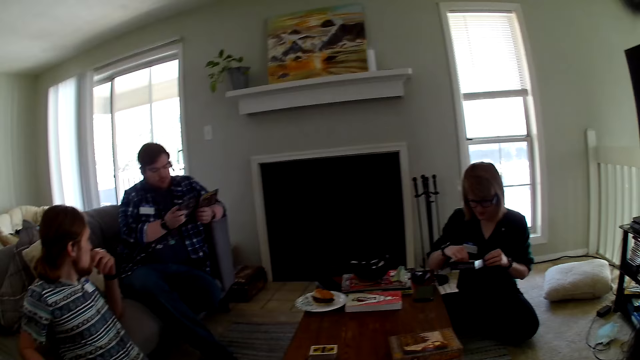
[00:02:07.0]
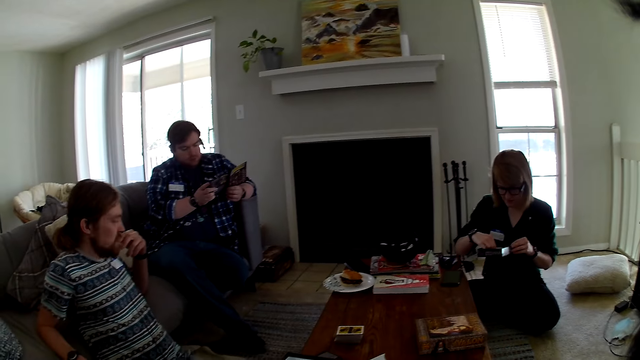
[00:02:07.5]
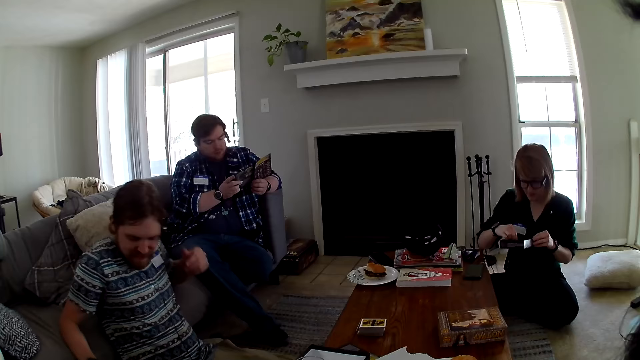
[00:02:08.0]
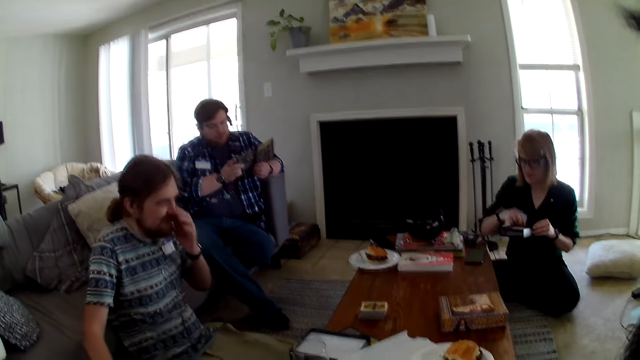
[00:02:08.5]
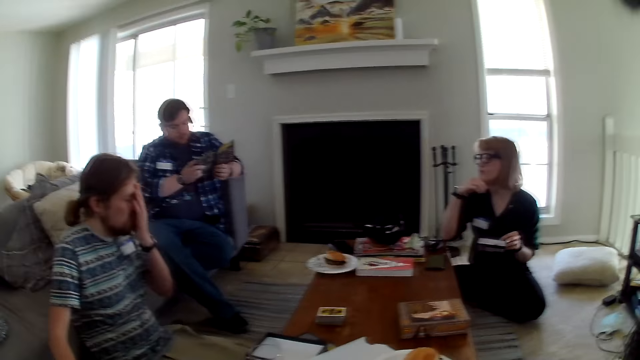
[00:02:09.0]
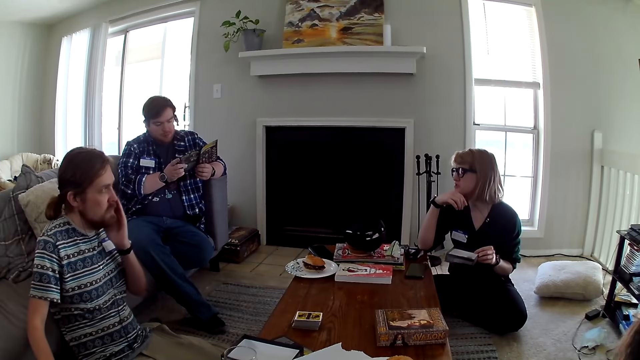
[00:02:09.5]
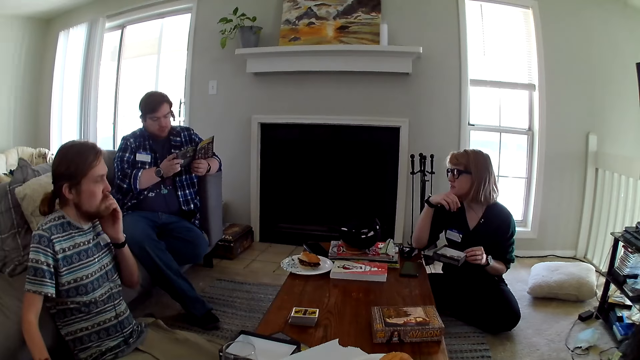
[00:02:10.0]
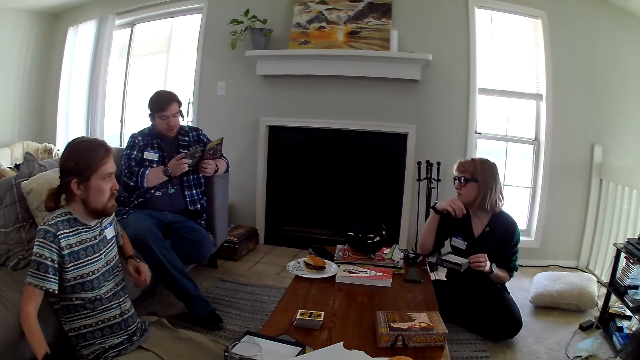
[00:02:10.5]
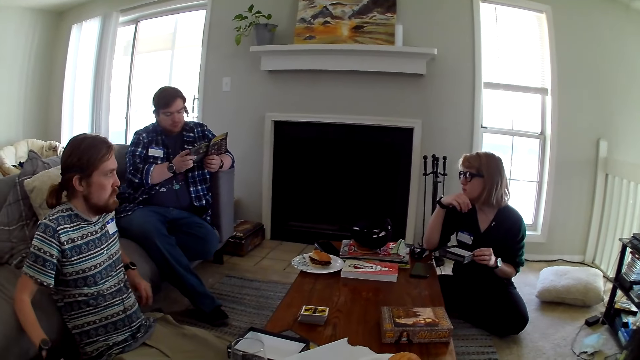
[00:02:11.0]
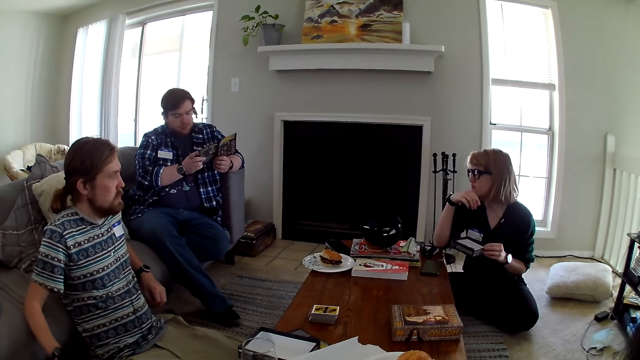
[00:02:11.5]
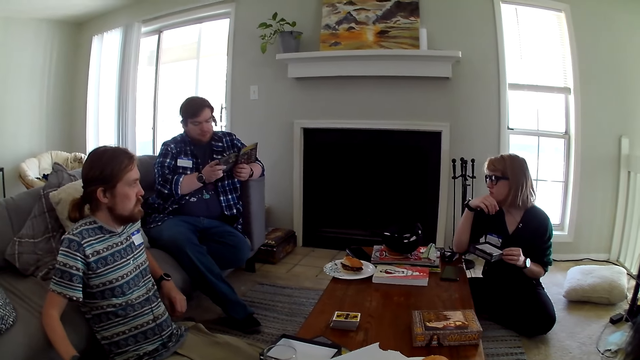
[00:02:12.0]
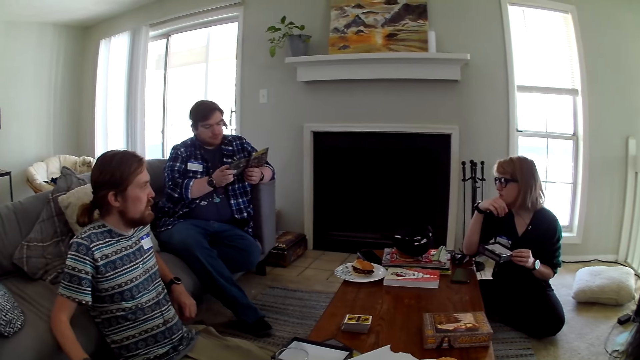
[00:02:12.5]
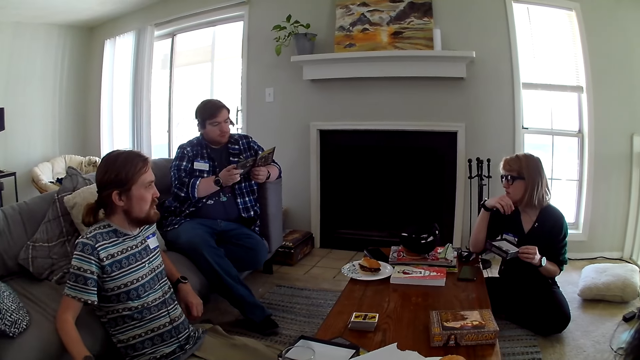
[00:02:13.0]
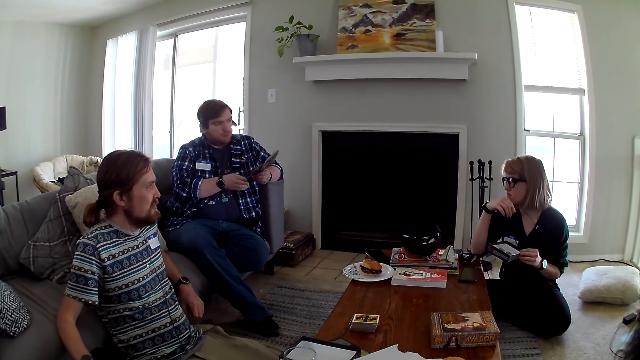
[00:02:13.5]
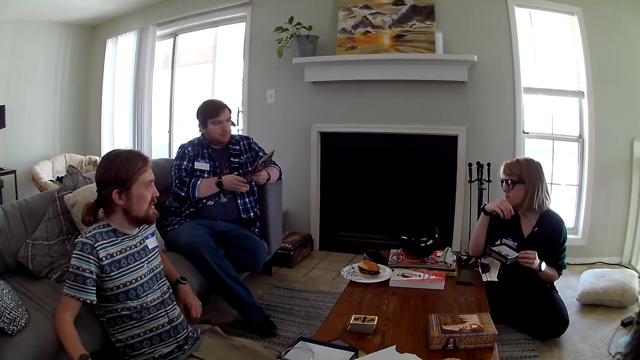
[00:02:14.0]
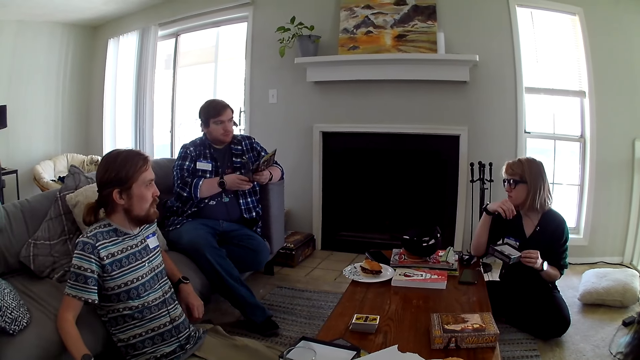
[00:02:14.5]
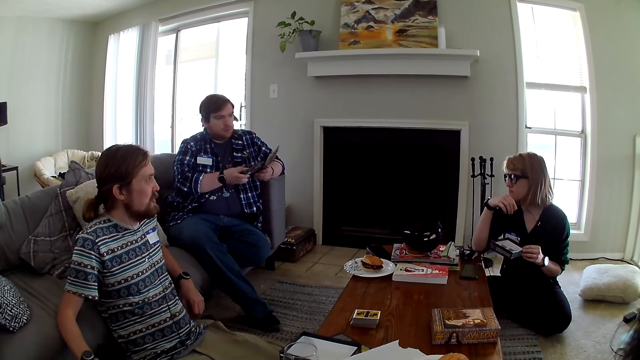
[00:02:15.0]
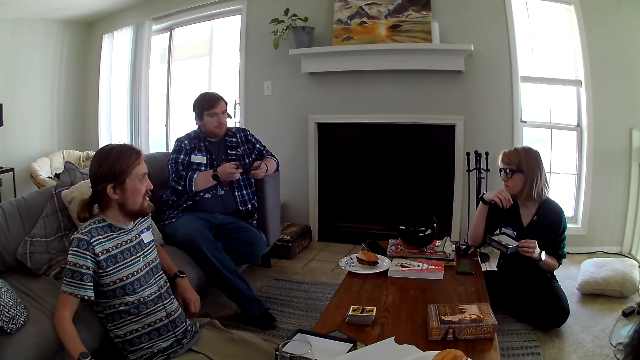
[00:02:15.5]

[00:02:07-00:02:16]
A woman talks to a man.

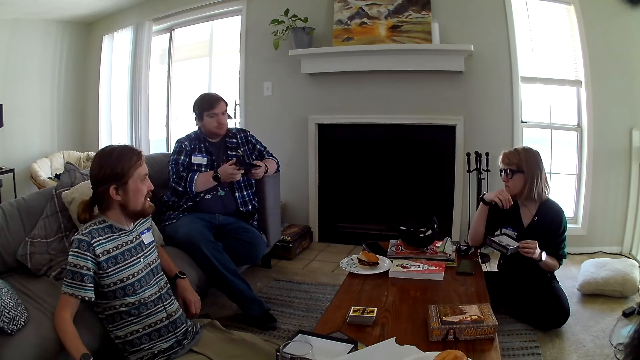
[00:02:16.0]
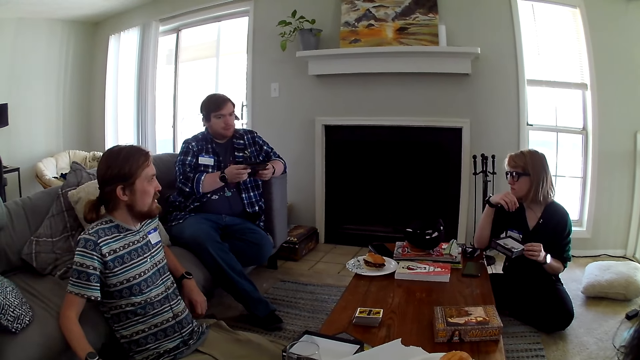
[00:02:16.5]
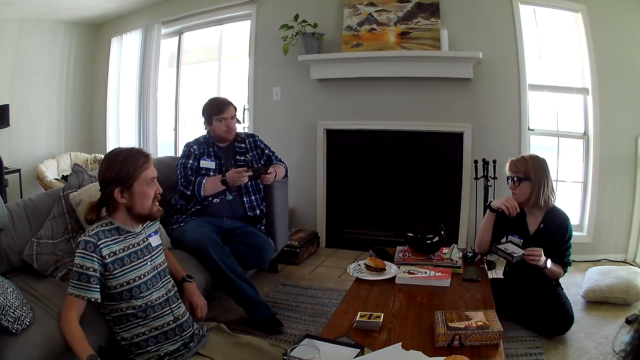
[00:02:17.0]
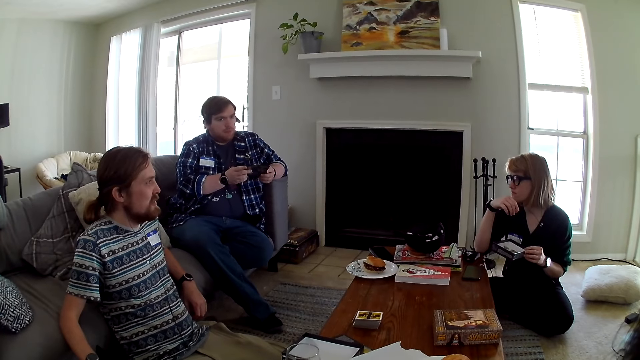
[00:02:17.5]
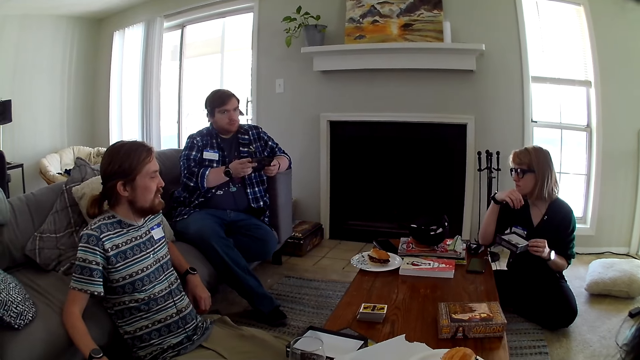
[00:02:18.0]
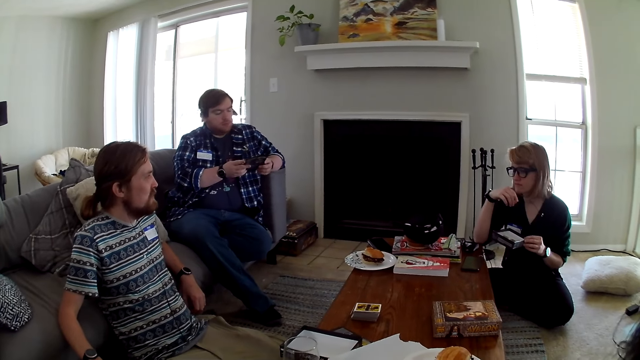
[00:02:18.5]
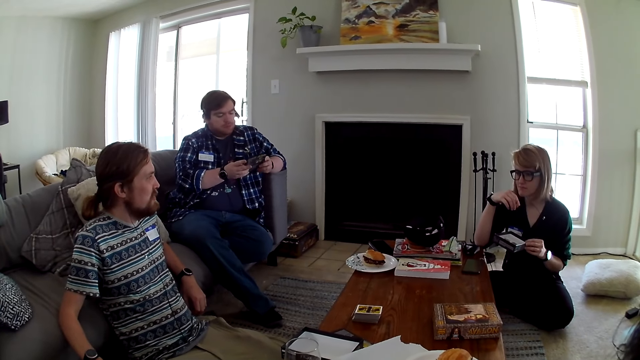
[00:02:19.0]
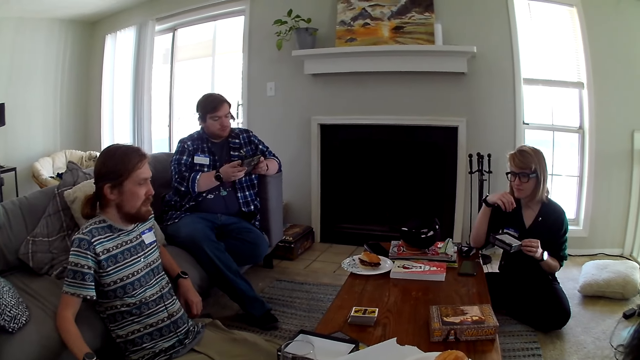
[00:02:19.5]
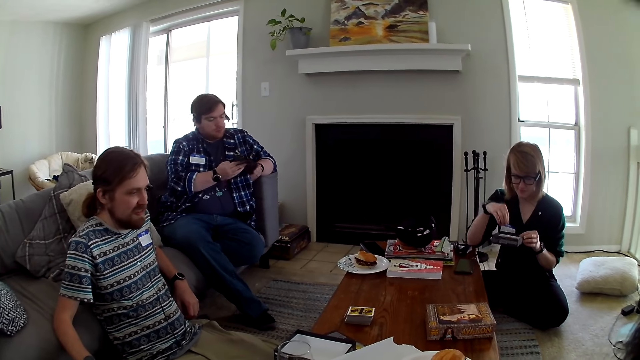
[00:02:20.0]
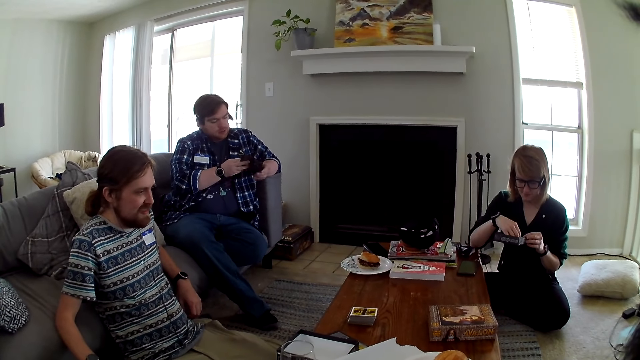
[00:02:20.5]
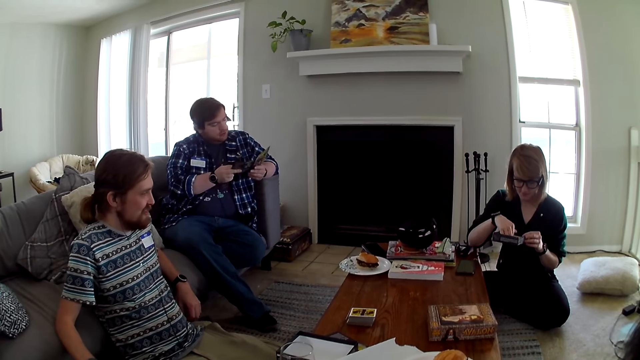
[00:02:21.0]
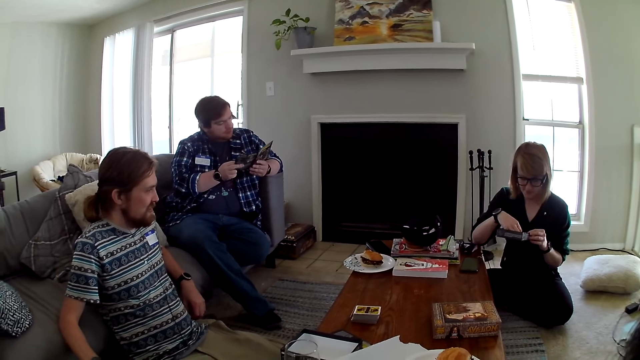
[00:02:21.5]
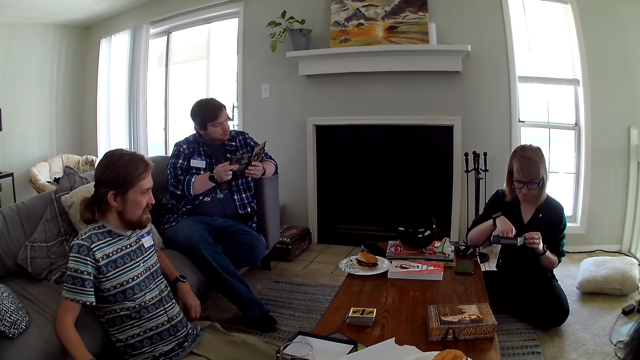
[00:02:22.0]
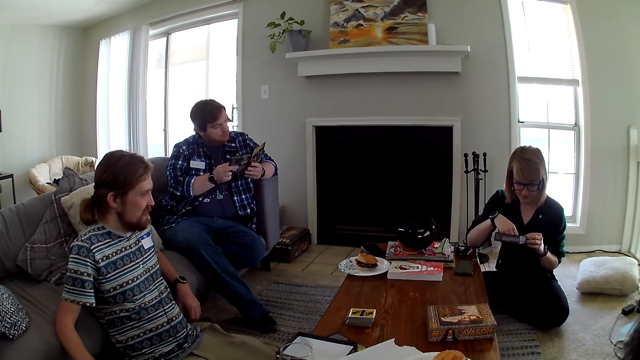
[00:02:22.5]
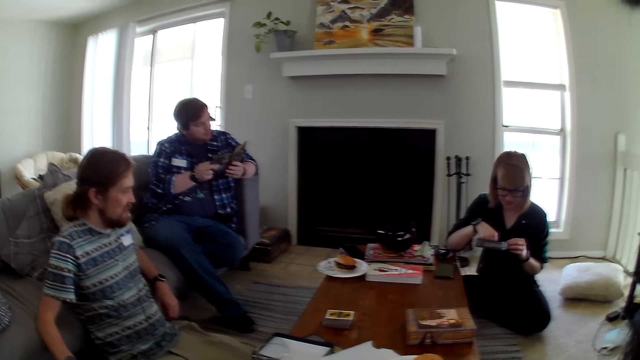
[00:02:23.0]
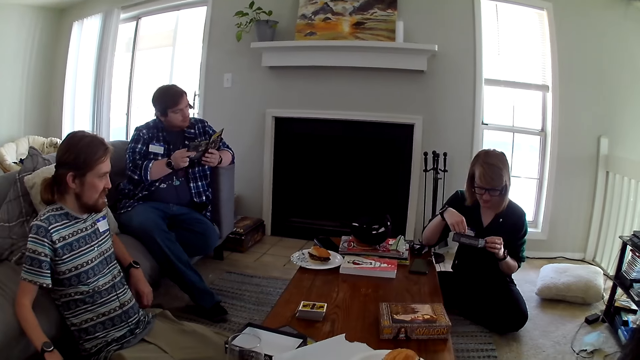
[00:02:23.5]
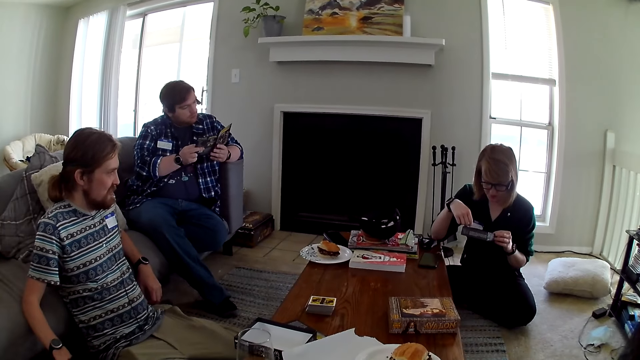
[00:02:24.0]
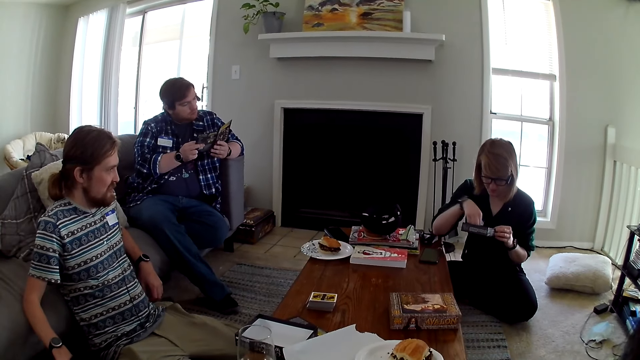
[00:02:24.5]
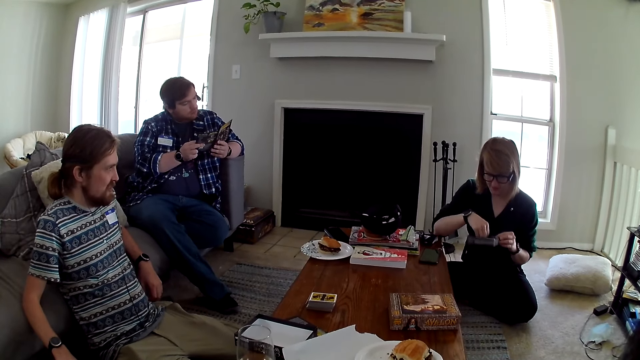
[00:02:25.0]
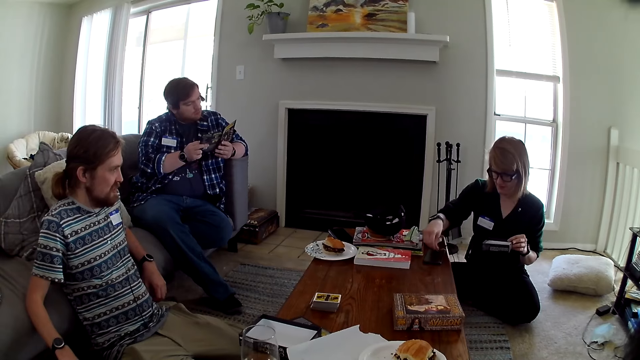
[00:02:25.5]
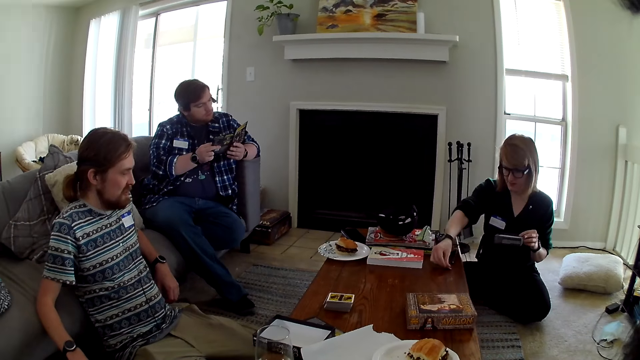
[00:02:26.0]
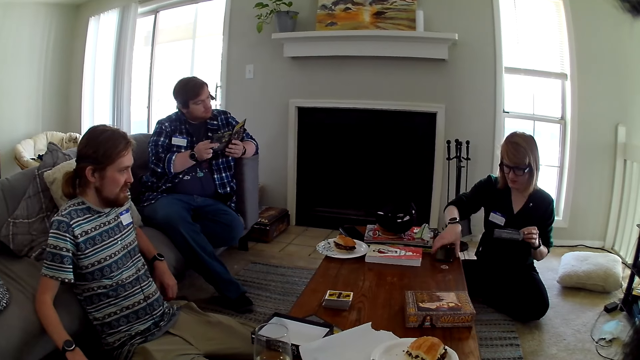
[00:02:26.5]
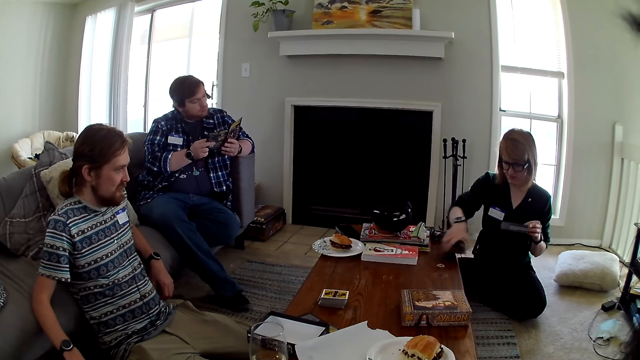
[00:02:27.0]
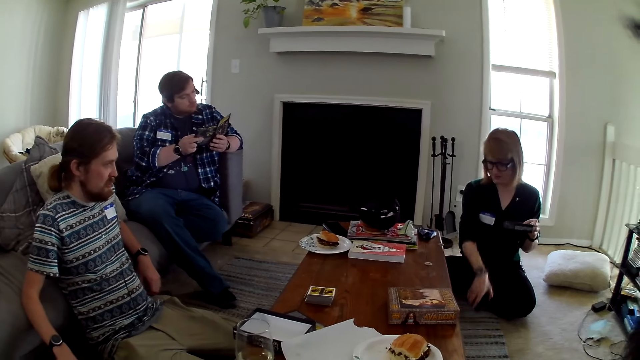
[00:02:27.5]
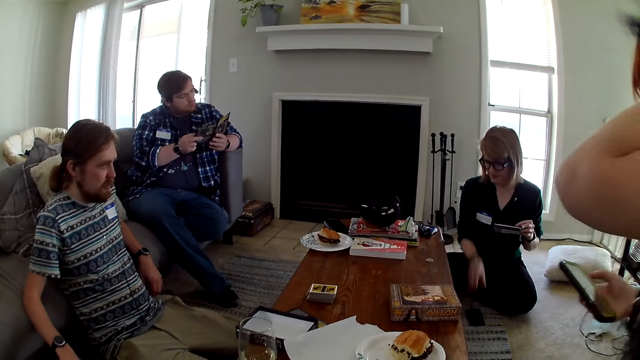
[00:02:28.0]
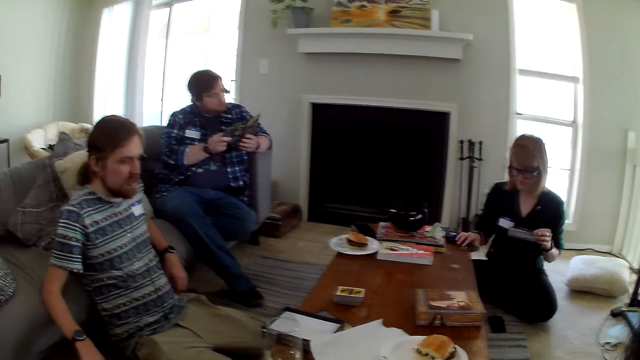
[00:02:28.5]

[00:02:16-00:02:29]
A man talks to a woman. The woman removes something from the box. The woman places something on the table.
